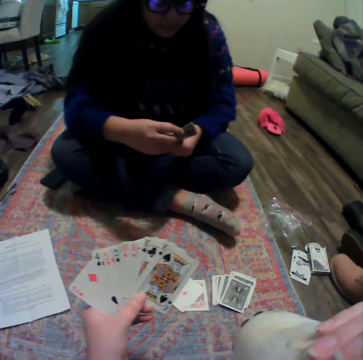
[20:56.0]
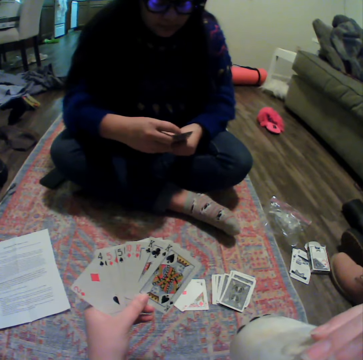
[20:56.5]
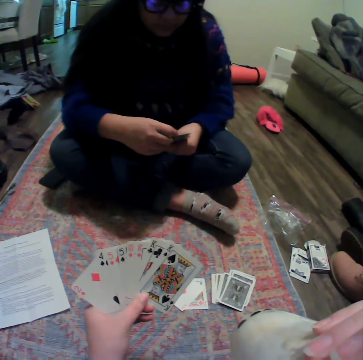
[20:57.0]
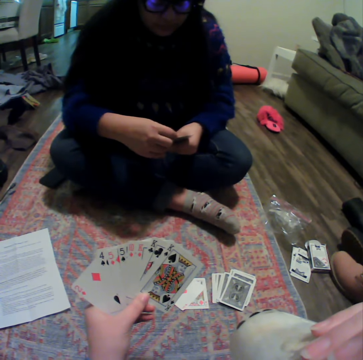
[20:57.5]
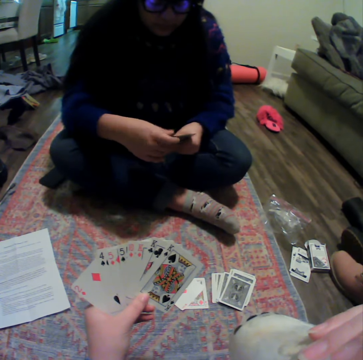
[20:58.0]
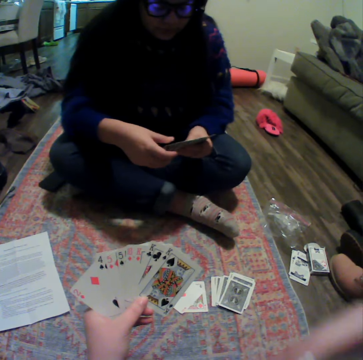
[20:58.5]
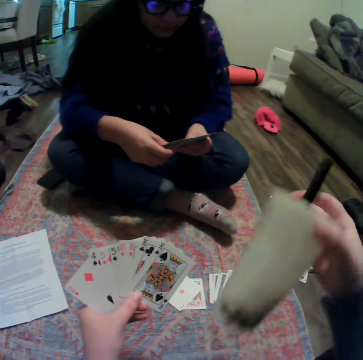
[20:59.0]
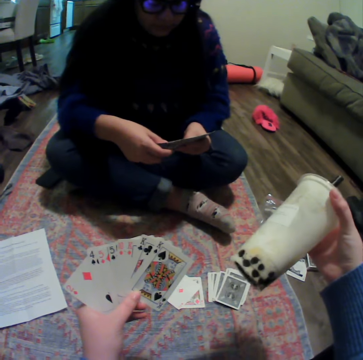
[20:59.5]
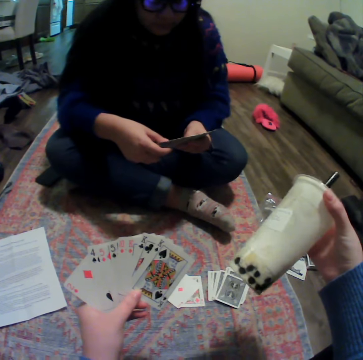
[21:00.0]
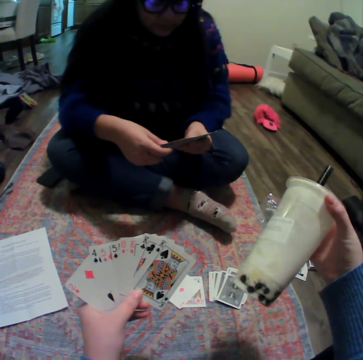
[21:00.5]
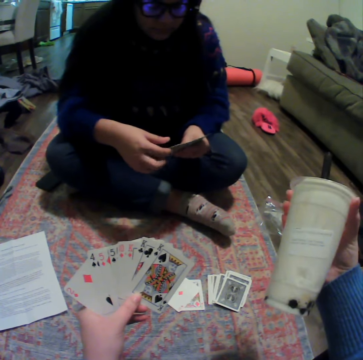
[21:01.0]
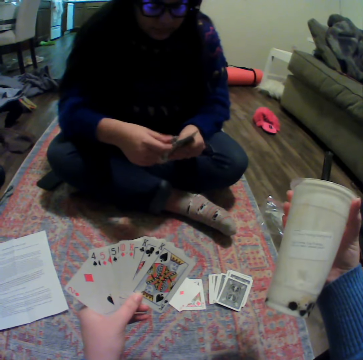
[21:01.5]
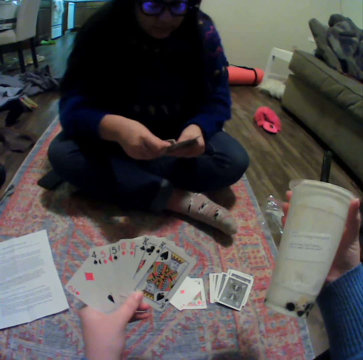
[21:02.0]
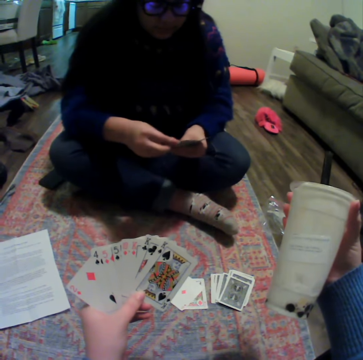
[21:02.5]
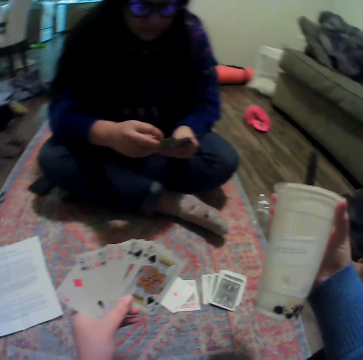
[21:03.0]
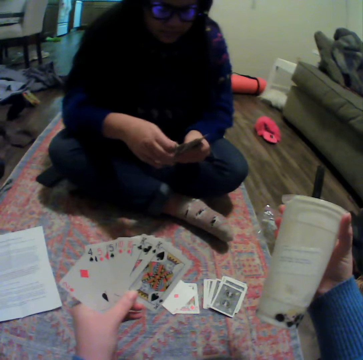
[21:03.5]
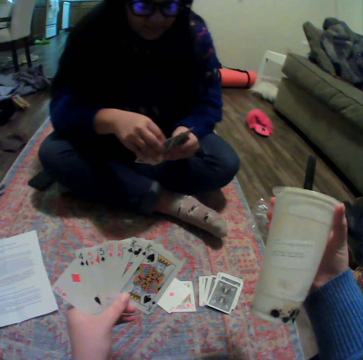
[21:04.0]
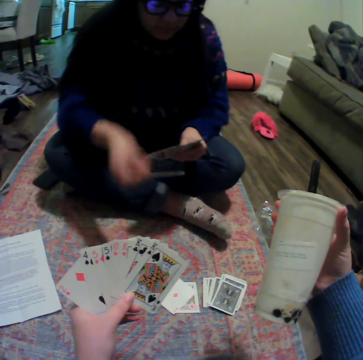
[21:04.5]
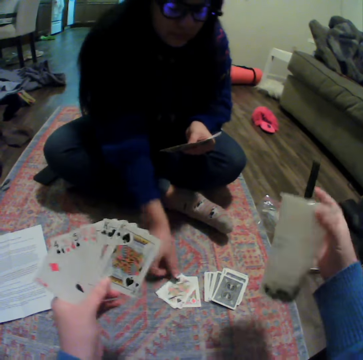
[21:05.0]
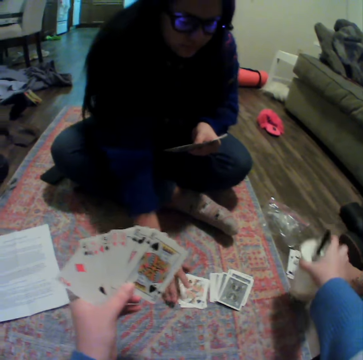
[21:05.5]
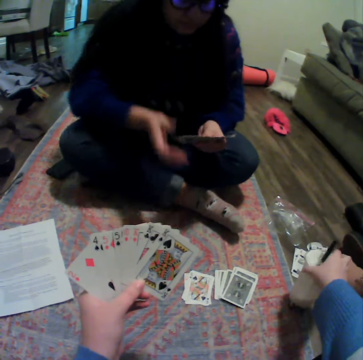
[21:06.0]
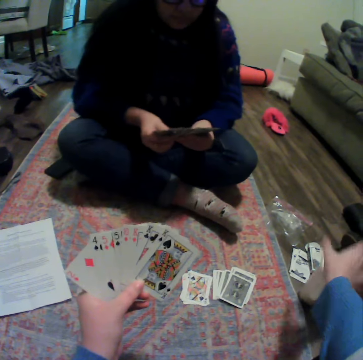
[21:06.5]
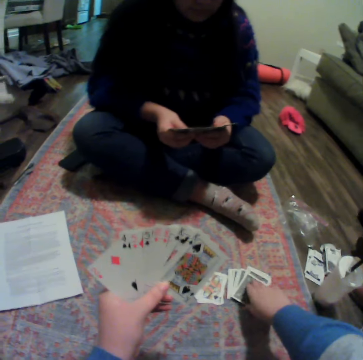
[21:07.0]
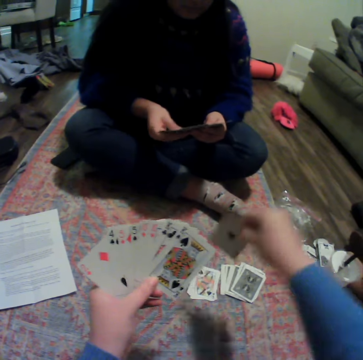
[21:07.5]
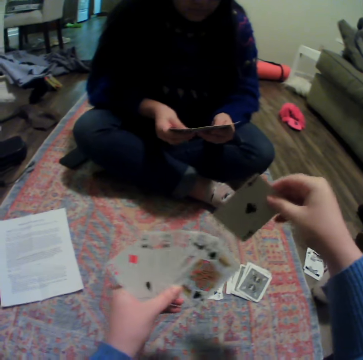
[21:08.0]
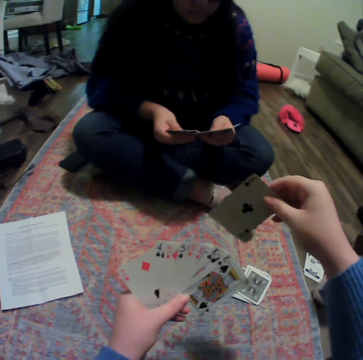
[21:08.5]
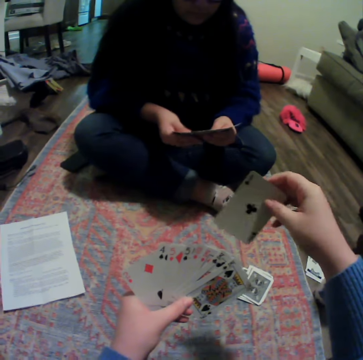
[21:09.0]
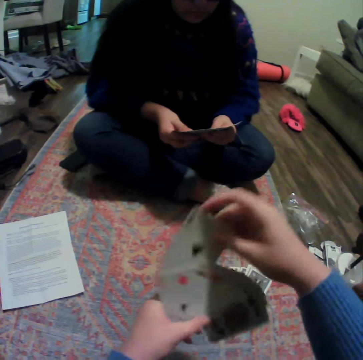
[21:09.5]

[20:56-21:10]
The camera wearer drinks something. A lady puts a card between other cards. The camera wearer looks at a plastic cup. The lady places a card on the carpet. The camera wearer puts the plastic cup on the floor. They pick up a card on the floor. The lady spreads cards.

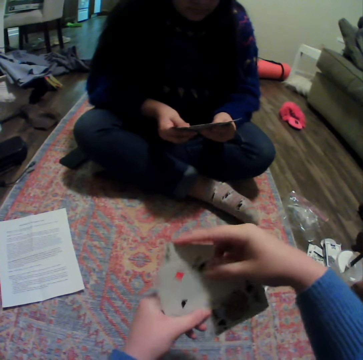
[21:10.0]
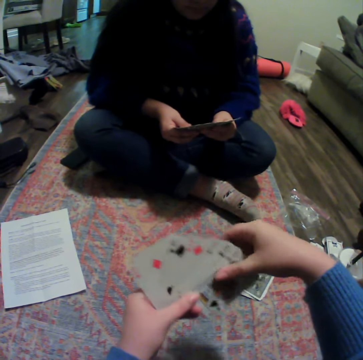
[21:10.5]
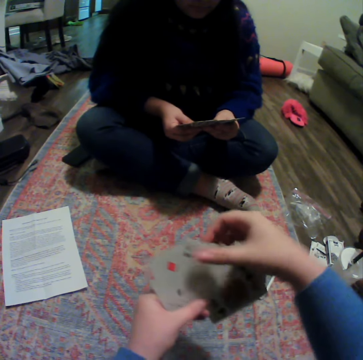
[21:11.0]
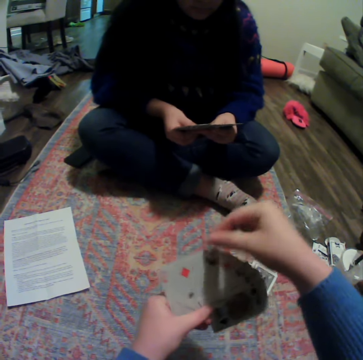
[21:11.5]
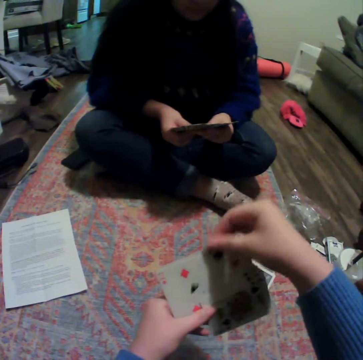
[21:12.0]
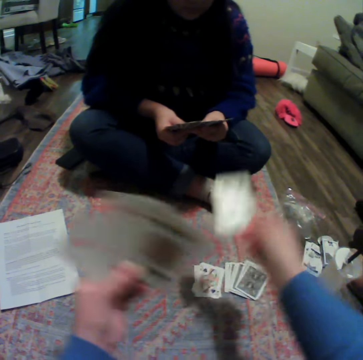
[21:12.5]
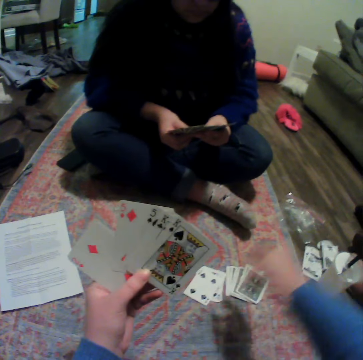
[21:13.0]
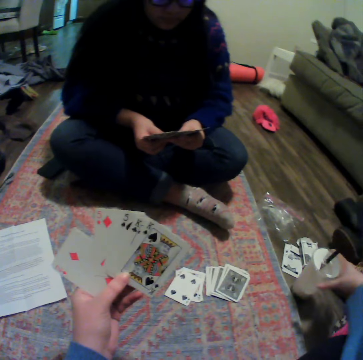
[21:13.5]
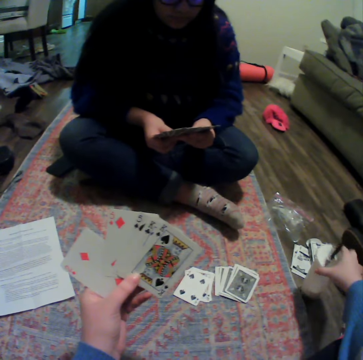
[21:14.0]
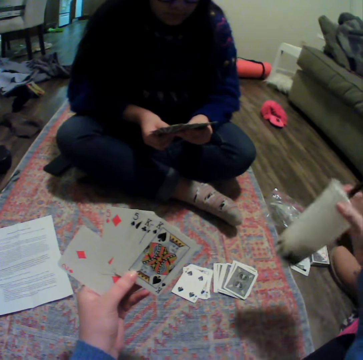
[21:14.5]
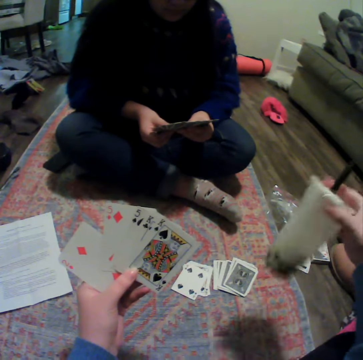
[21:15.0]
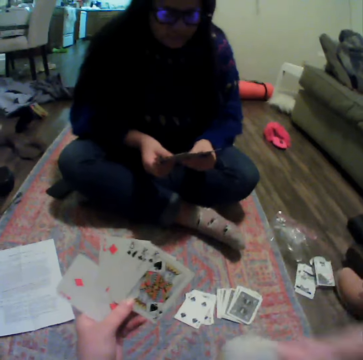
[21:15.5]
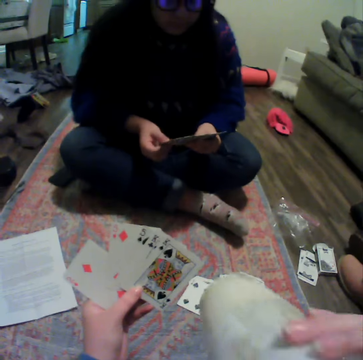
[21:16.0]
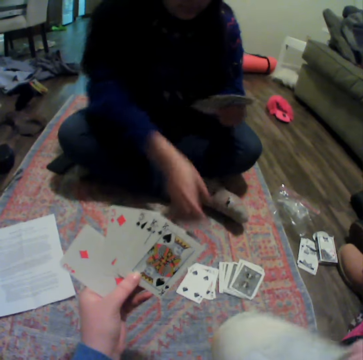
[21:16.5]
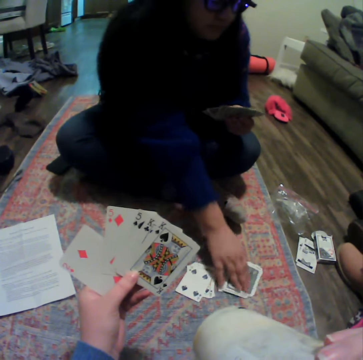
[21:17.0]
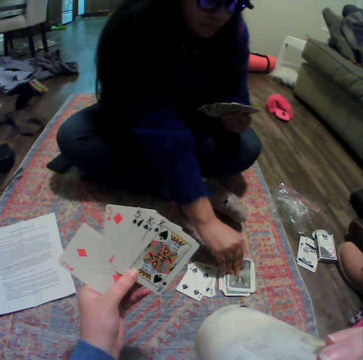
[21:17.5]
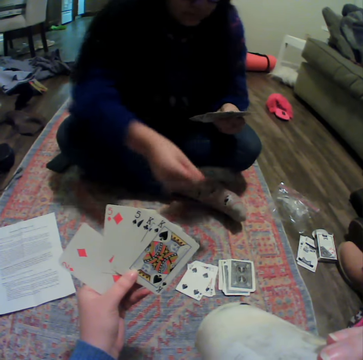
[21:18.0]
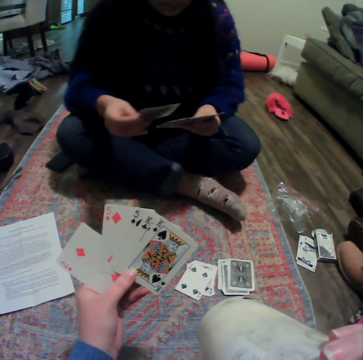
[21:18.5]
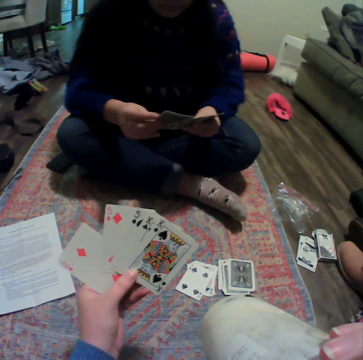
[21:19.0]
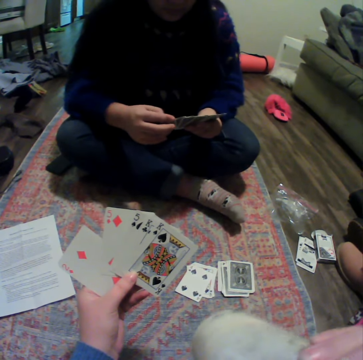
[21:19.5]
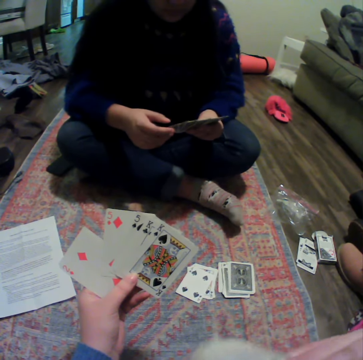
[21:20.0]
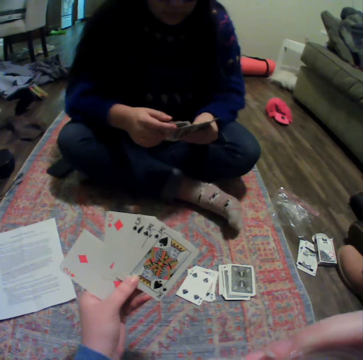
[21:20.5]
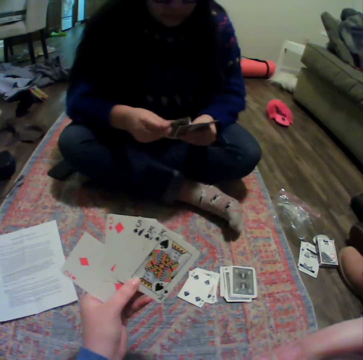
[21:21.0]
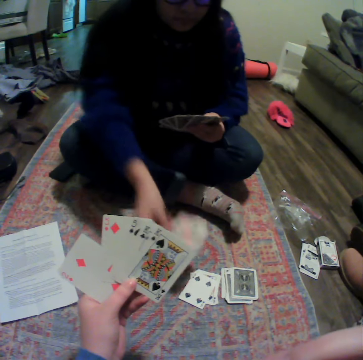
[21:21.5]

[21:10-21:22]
A lady organizes her cards. The camera wearer puts a card in between other cards. They spread cards. They place a card on the table. They pick up a plastic cup. They shake the plastic cup. They drink something. The lady picks up a card. The camera wearer picks up a card on the floor. The lady puts a card between other cards.

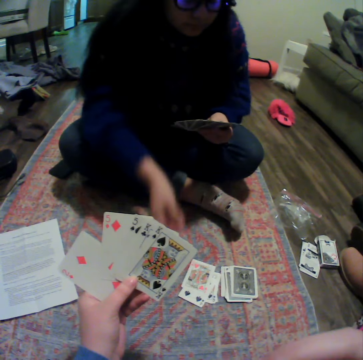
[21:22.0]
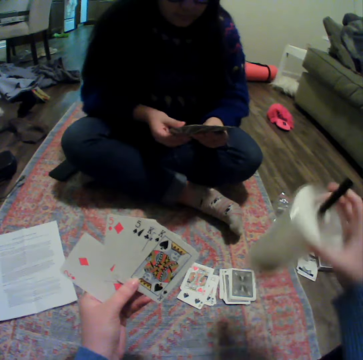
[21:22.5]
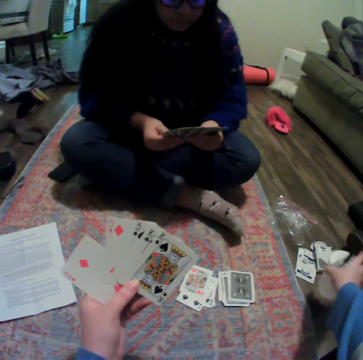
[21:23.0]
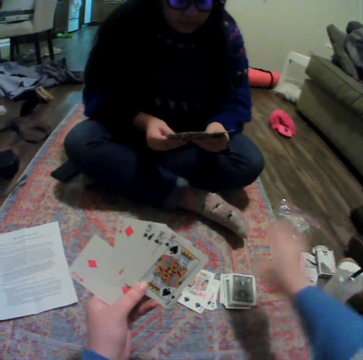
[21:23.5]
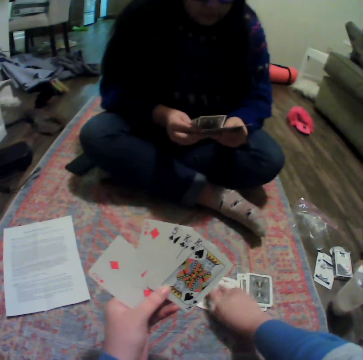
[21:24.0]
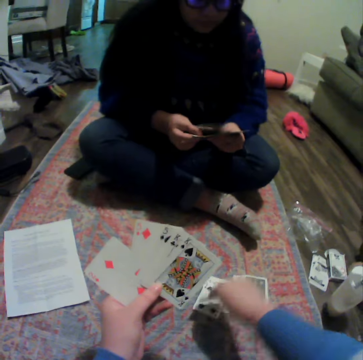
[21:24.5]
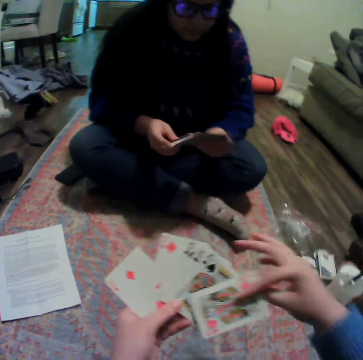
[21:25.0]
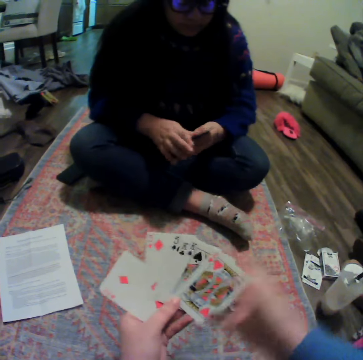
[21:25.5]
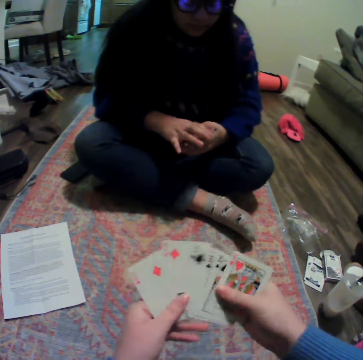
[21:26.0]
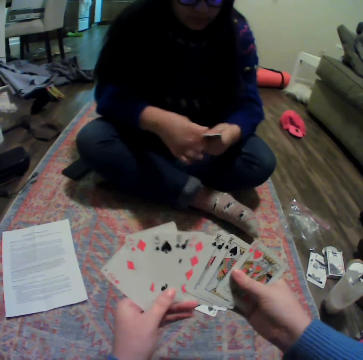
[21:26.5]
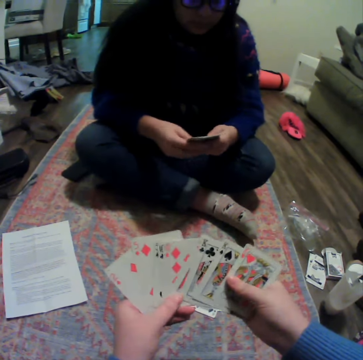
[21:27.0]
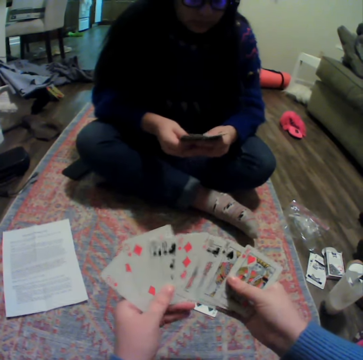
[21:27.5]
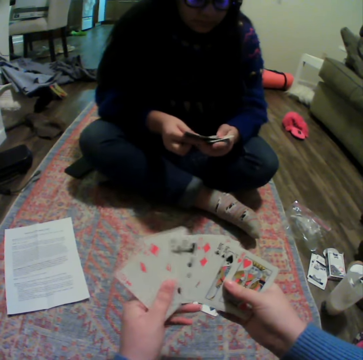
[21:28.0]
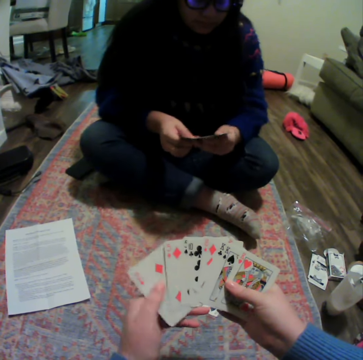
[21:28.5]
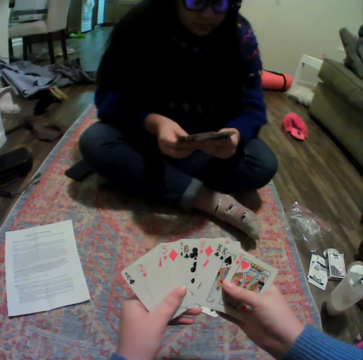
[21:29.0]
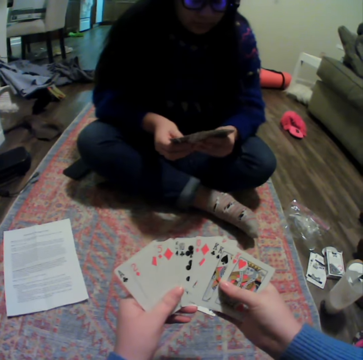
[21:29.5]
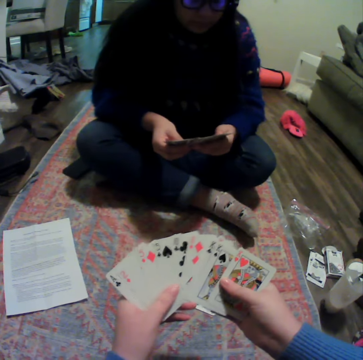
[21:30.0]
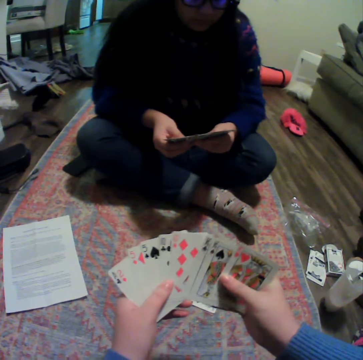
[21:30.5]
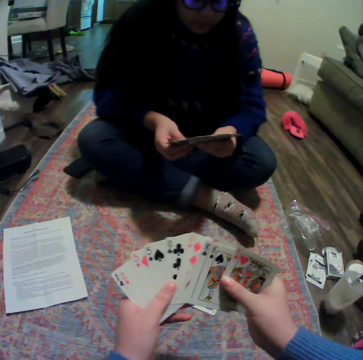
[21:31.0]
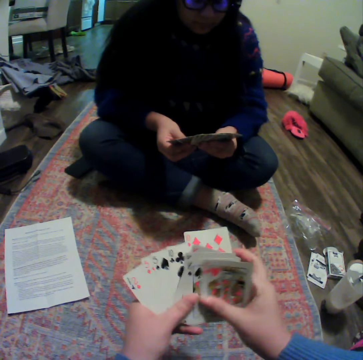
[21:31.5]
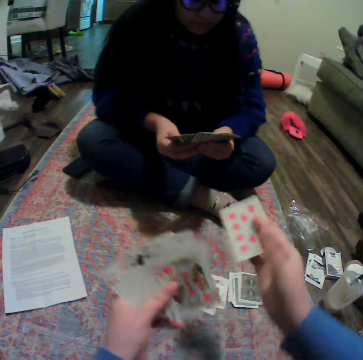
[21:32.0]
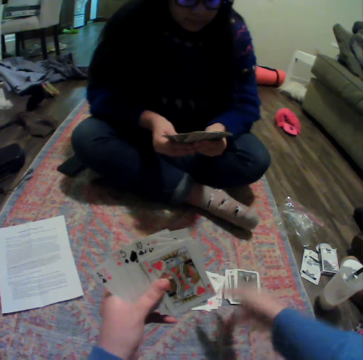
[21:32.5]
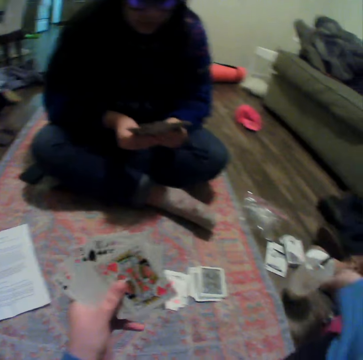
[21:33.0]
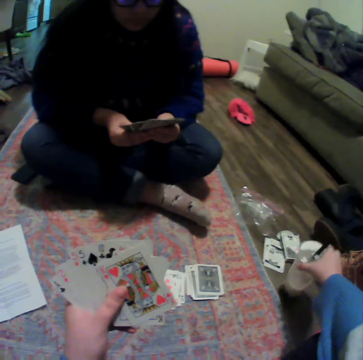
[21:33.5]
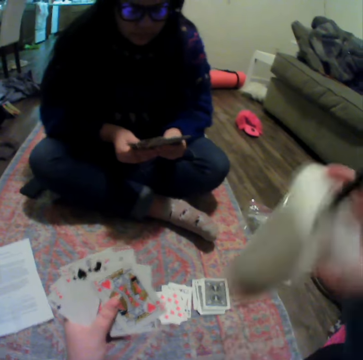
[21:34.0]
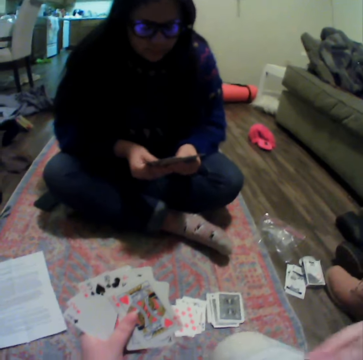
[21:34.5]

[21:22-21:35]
A lady plays a card. The camera wearer puts a plastic cup on the floor. They pick up a card on the carpet. The lady reshuffles cards. The camera wearer puts a card in between other cards. They spread cards. The lady organizes her cards and spreads cards. The camera wearer organizes their cards. They place a card on the carpet. They pick up the plastic cup.
